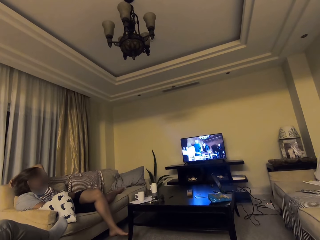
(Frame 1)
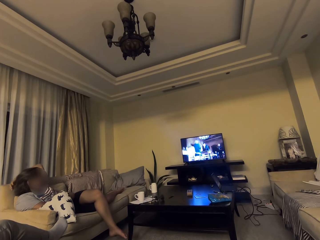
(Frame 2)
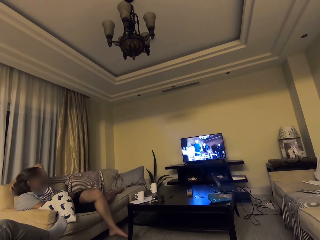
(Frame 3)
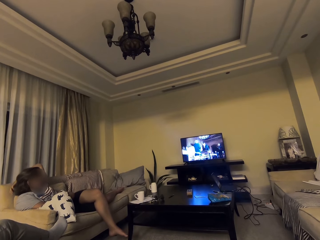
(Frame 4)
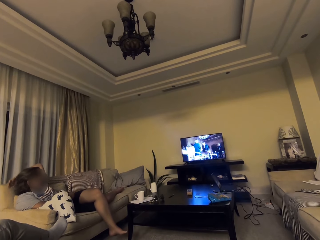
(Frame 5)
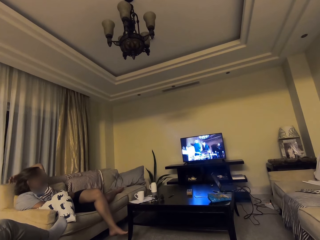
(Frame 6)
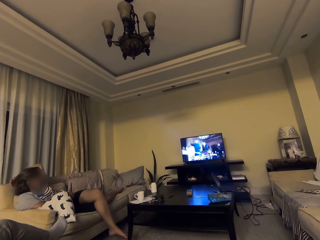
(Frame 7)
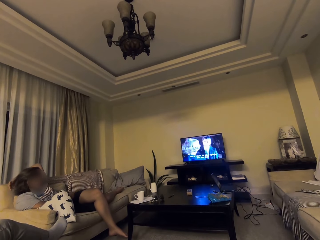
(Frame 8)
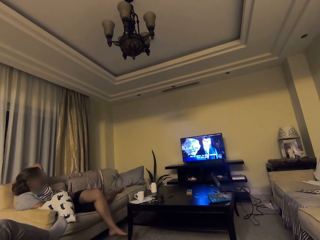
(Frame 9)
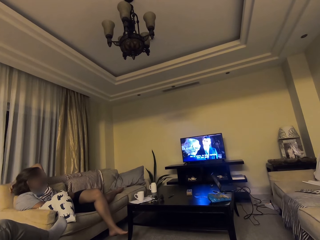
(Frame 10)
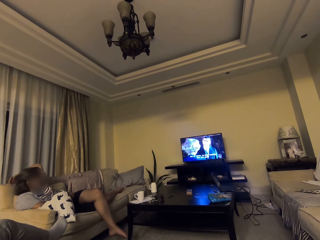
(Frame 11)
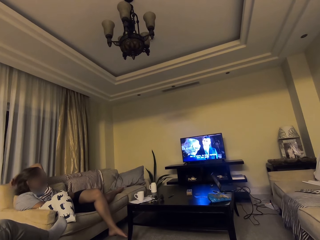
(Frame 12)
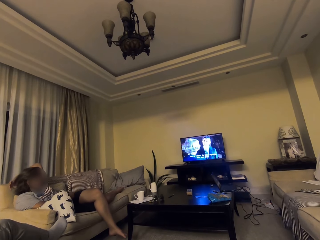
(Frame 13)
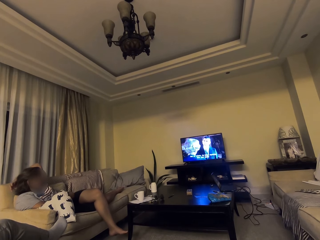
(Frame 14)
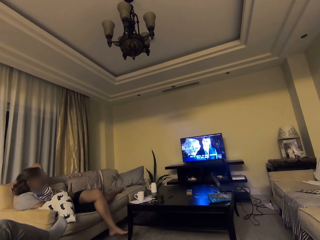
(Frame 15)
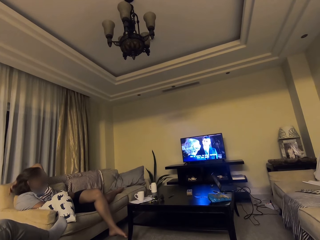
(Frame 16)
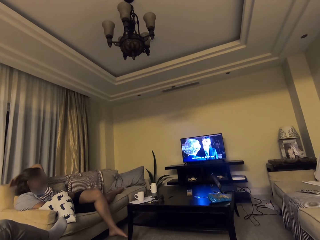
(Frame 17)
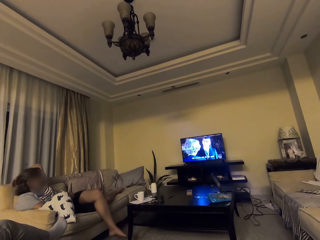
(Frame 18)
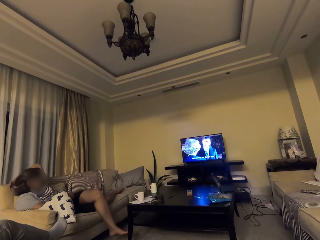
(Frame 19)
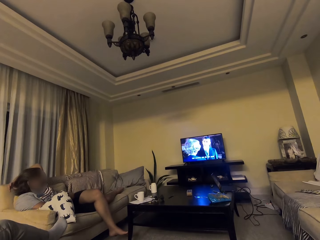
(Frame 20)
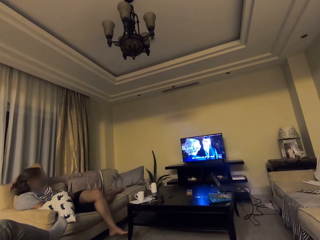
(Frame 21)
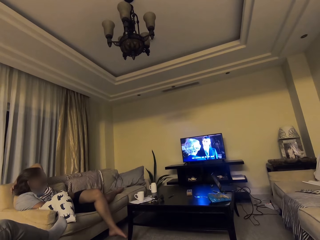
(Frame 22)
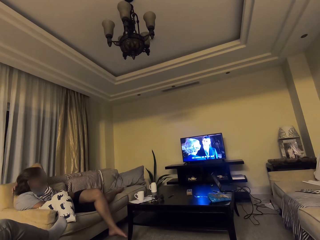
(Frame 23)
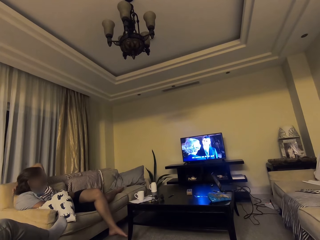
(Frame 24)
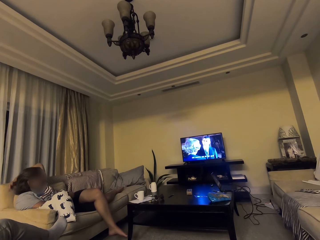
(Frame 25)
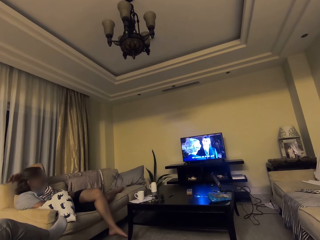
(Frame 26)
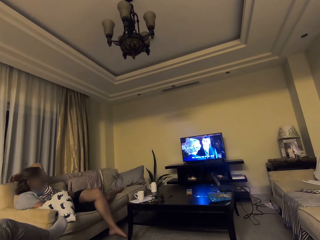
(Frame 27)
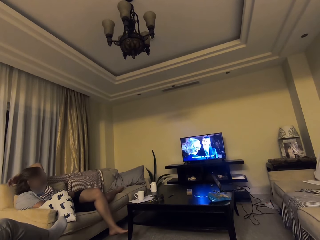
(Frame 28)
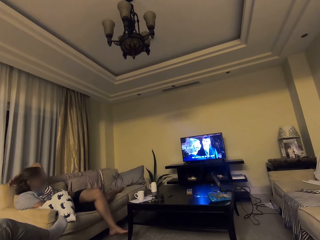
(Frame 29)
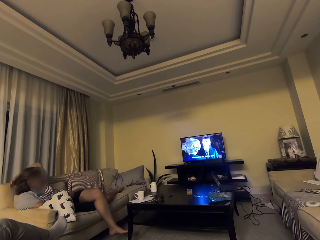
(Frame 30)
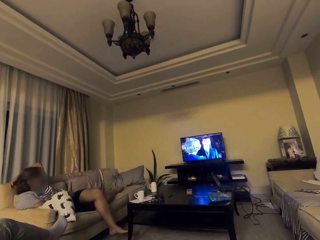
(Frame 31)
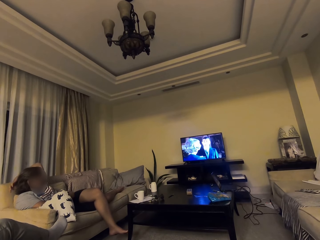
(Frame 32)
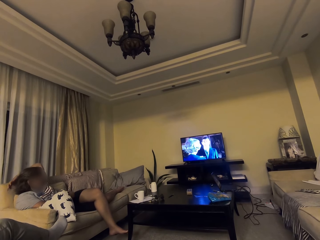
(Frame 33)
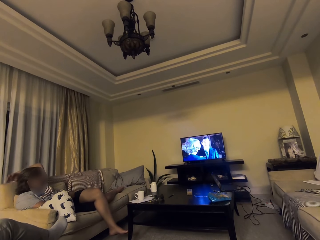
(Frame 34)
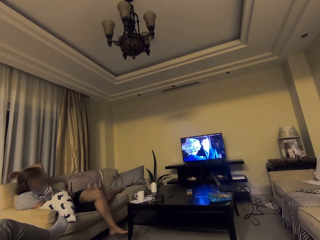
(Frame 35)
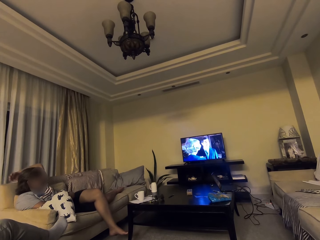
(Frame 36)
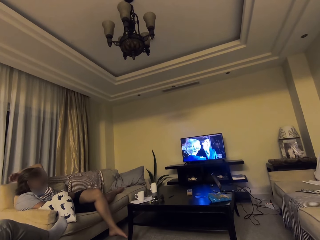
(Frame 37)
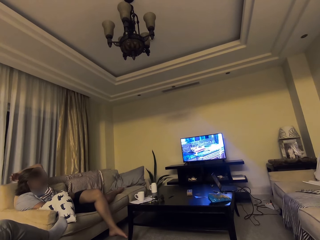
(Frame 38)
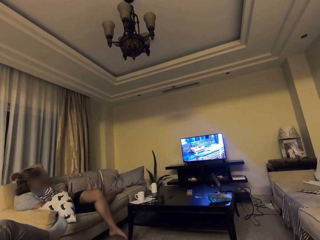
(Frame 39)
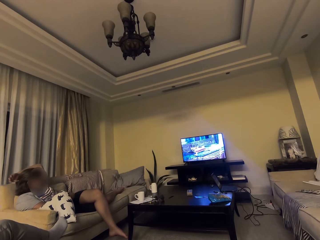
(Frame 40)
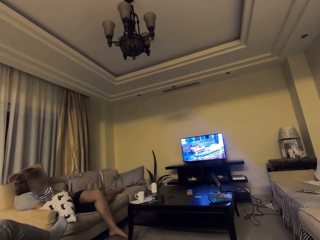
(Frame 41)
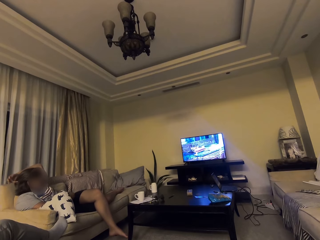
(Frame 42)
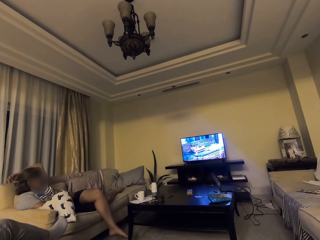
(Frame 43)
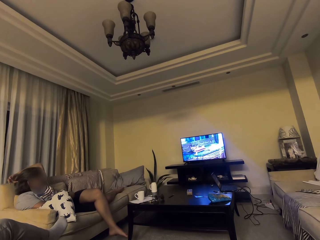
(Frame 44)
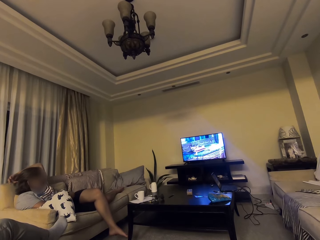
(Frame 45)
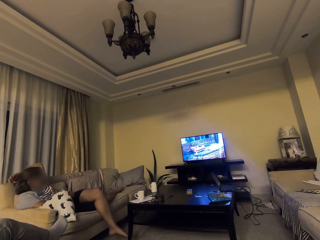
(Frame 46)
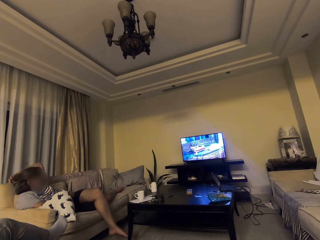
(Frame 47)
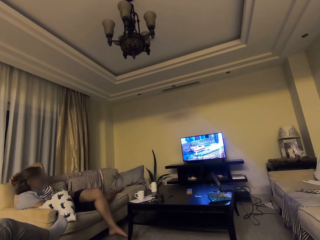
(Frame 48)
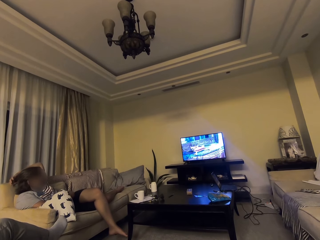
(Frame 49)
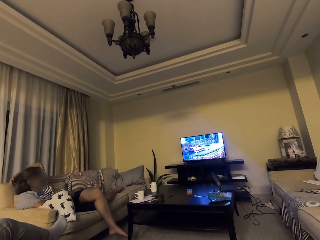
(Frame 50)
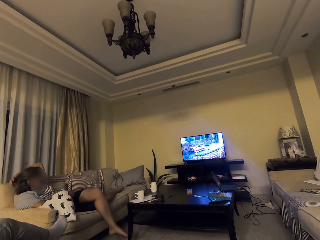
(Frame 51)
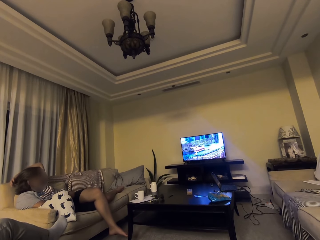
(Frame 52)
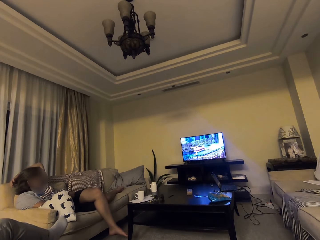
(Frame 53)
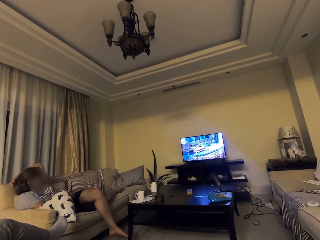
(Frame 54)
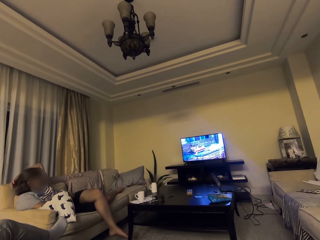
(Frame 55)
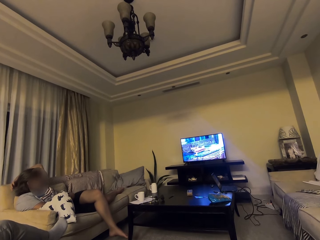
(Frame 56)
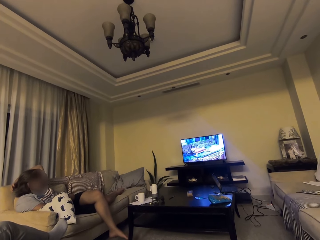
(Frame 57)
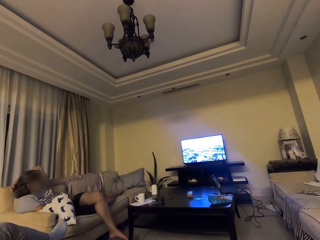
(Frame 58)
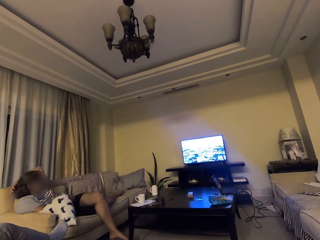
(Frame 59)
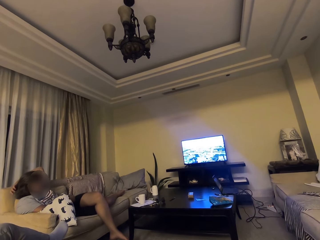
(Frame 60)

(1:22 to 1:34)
The camera wearer watches the screen.

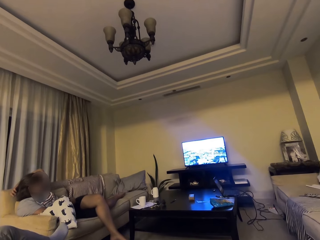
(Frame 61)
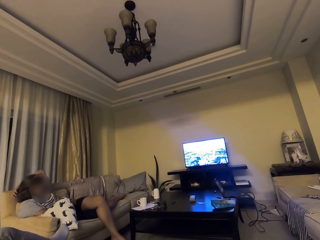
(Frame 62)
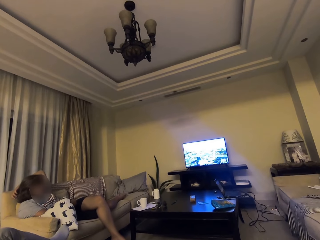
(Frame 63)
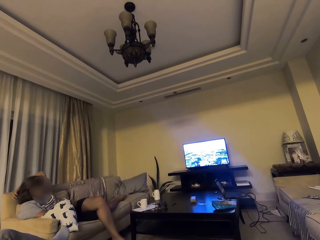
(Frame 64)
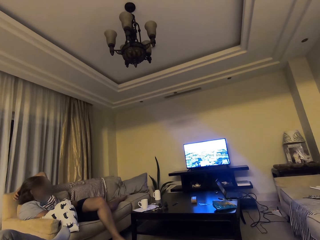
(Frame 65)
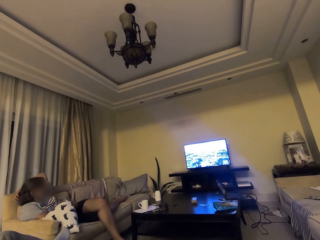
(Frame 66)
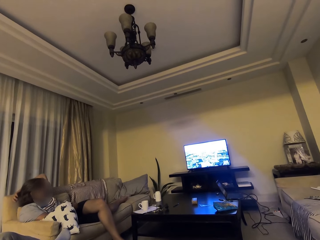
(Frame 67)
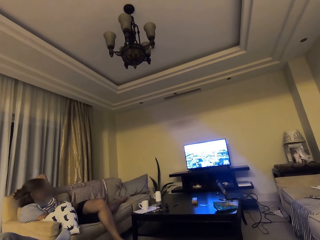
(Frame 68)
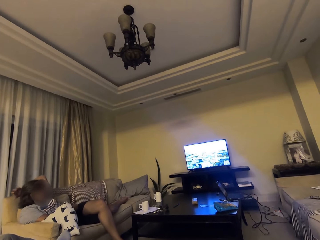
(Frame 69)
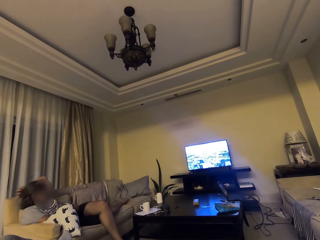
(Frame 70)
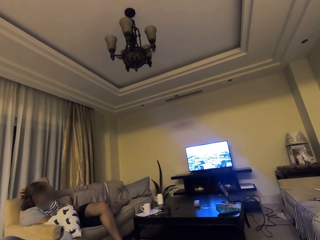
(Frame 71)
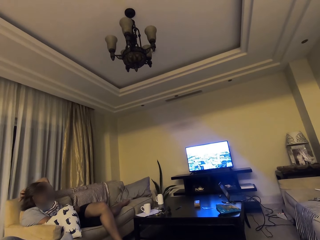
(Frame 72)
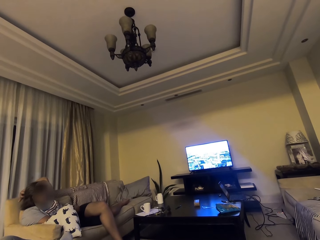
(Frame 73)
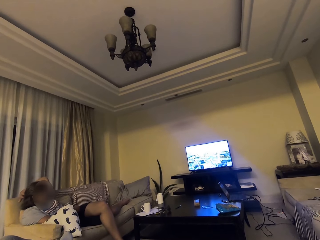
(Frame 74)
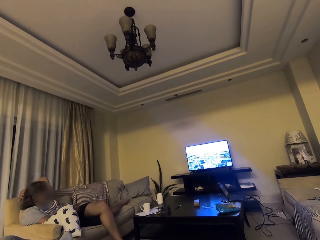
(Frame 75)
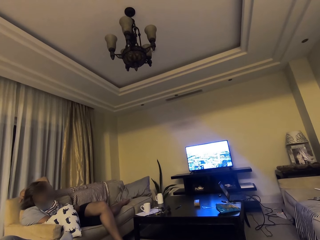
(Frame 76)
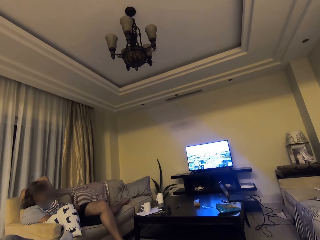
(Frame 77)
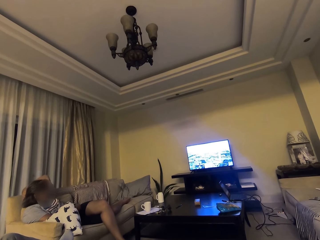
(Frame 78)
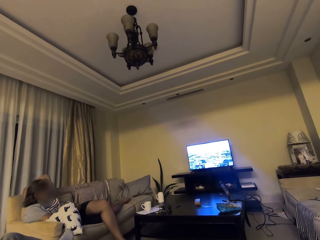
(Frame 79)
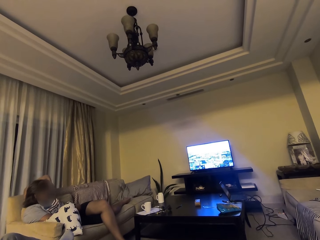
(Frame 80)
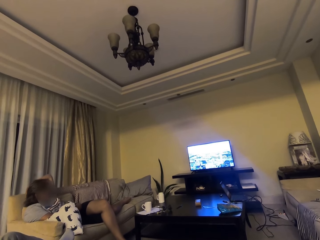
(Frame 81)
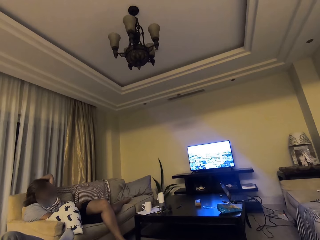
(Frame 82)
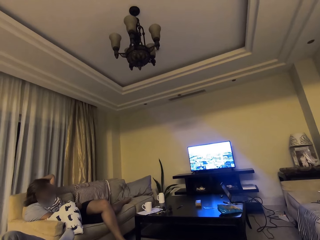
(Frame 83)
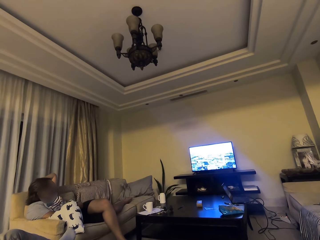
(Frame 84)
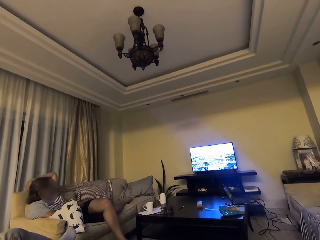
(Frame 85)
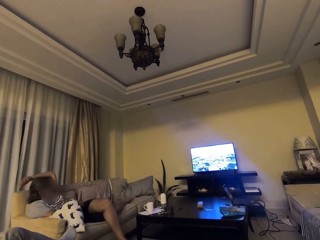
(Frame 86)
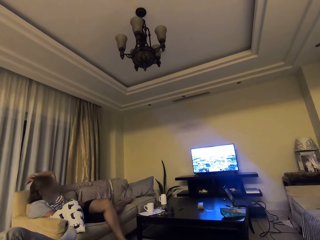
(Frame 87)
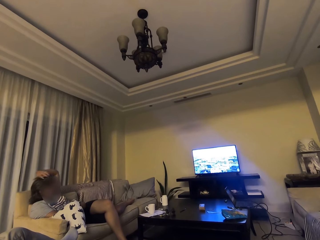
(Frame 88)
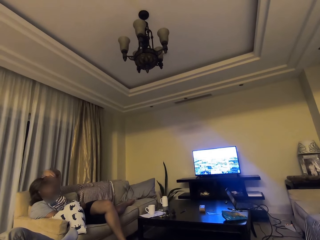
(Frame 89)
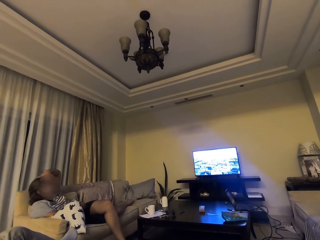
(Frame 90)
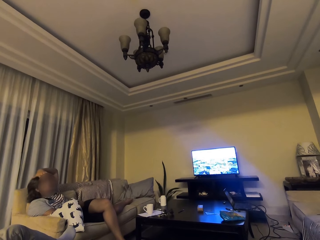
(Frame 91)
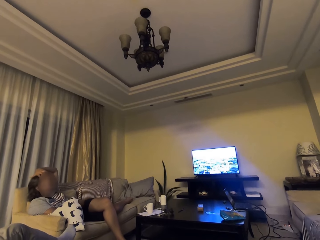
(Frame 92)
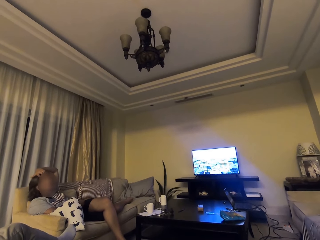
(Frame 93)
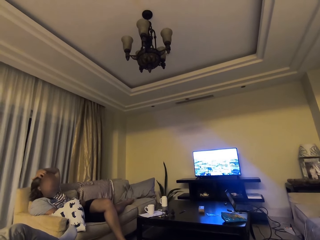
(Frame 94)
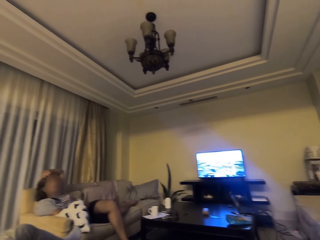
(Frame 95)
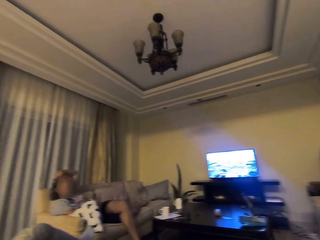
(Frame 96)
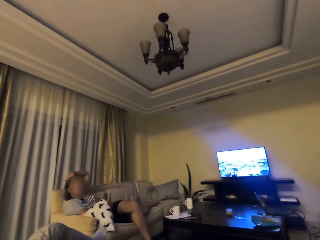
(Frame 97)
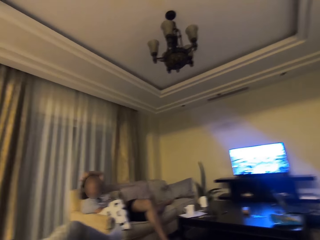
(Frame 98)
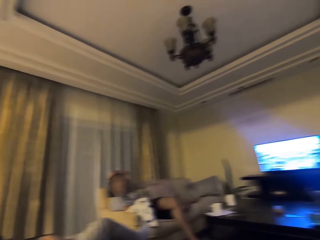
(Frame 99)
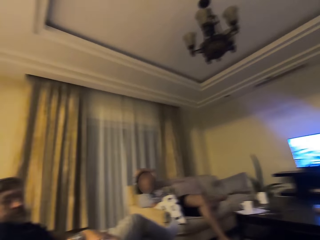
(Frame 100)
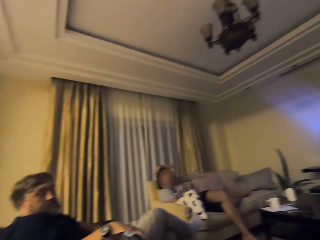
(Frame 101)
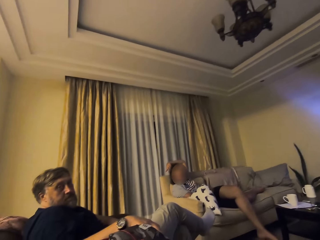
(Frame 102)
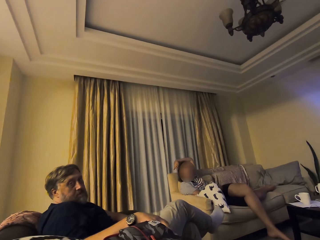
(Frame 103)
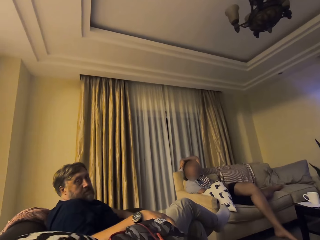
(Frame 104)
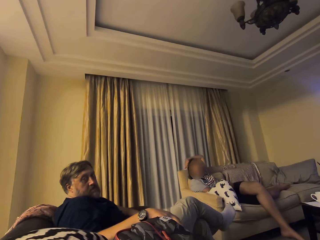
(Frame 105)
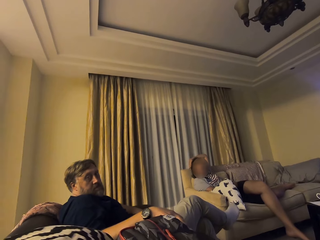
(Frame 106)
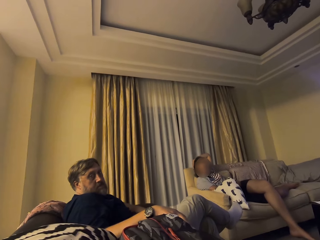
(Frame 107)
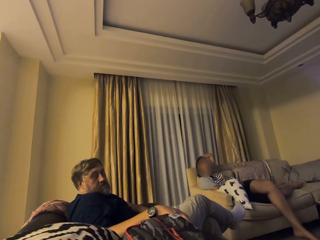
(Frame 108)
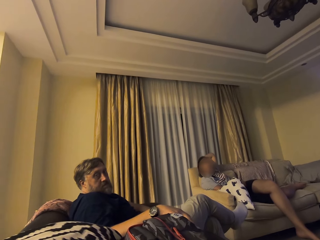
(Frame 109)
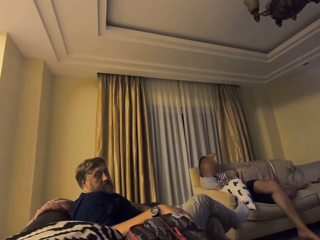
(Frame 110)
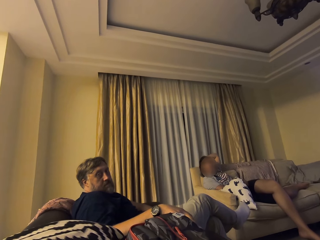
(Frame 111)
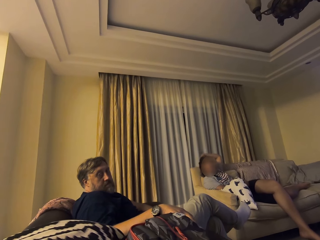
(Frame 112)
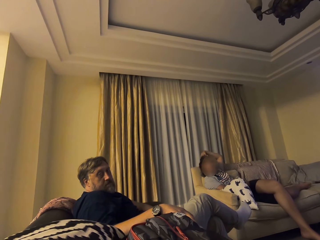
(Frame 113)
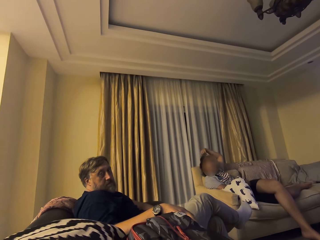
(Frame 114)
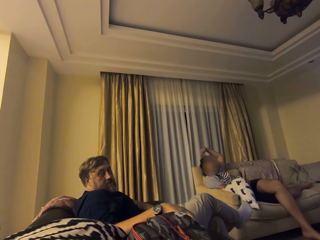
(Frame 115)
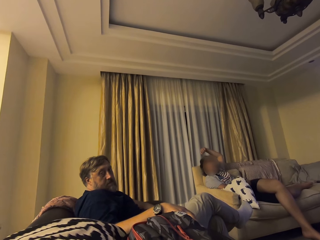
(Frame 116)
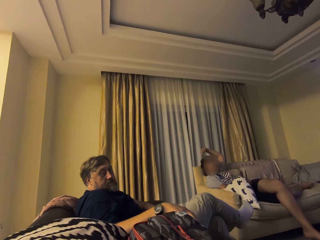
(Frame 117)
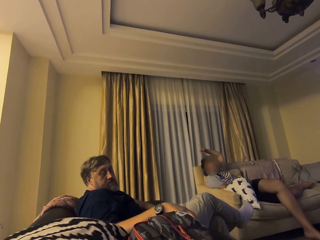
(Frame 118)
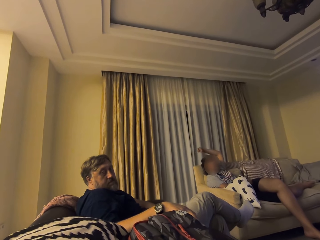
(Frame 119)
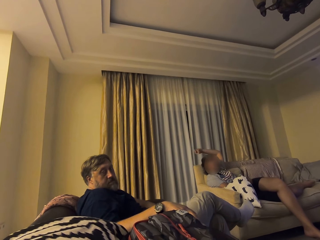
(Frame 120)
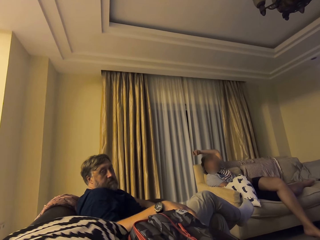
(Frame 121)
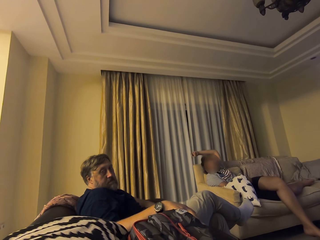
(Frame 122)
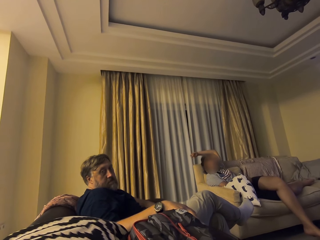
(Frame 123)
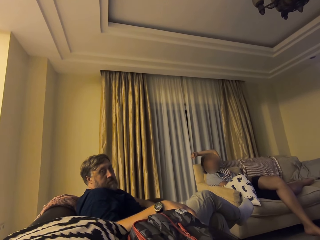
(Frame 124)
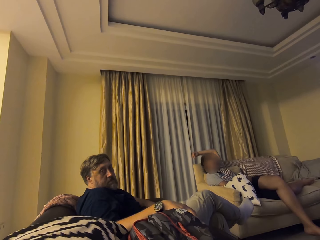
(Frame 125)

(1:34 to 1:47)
The camera wearer looks at a man. They look around.
